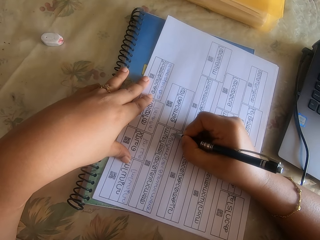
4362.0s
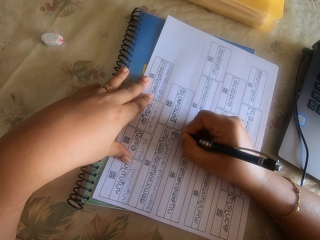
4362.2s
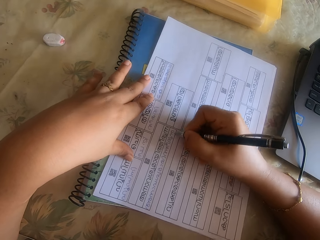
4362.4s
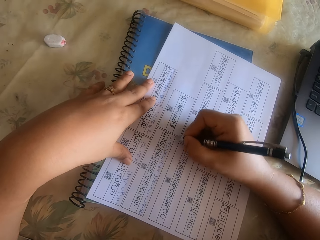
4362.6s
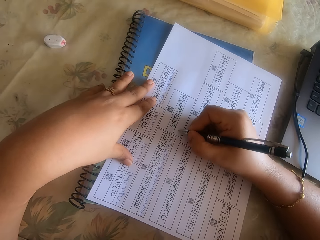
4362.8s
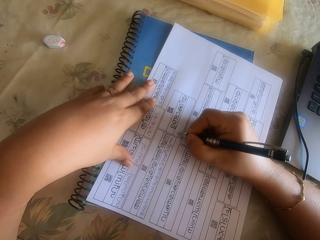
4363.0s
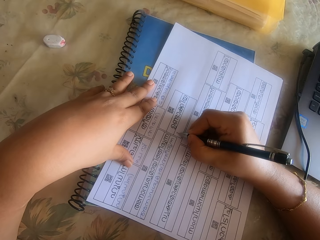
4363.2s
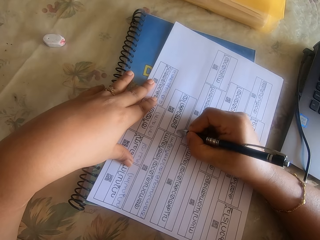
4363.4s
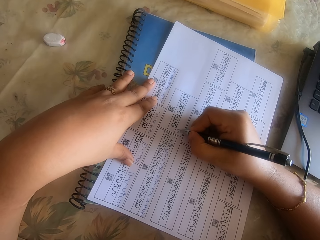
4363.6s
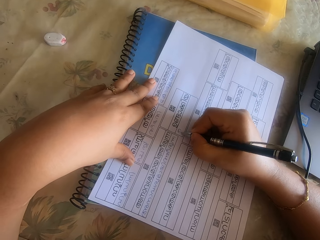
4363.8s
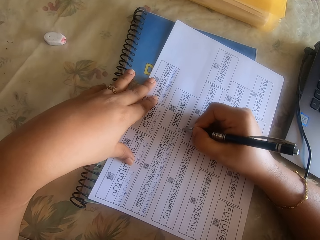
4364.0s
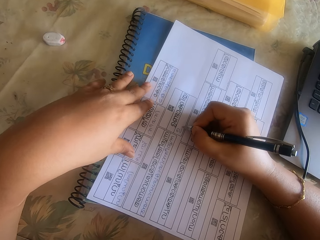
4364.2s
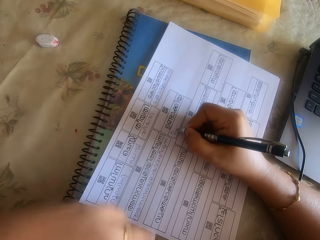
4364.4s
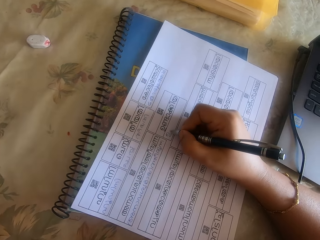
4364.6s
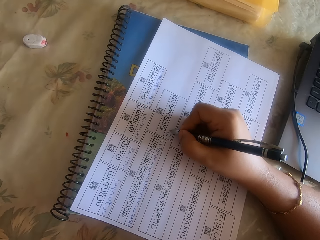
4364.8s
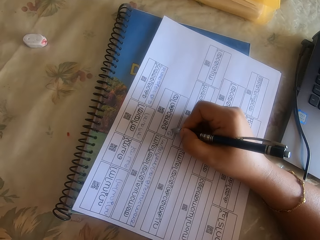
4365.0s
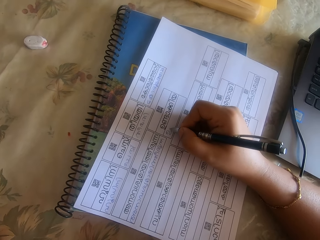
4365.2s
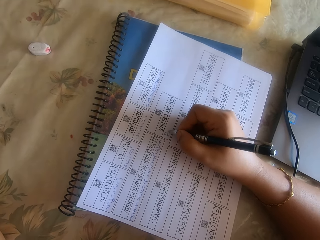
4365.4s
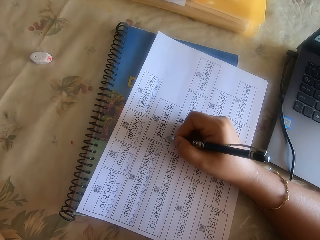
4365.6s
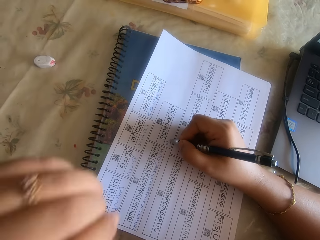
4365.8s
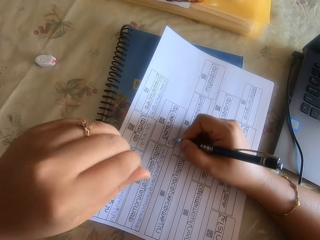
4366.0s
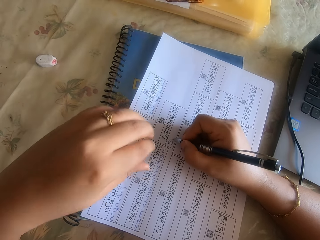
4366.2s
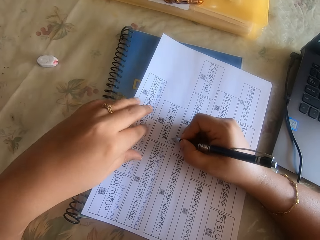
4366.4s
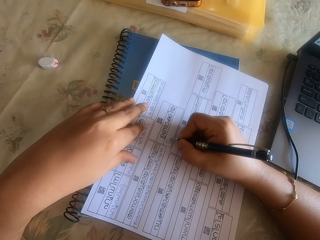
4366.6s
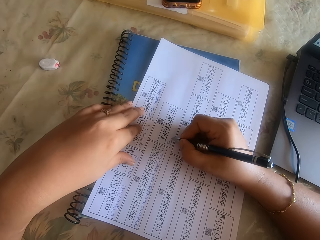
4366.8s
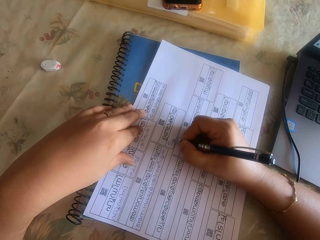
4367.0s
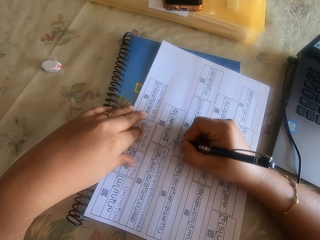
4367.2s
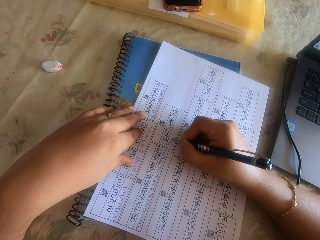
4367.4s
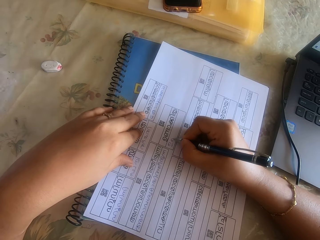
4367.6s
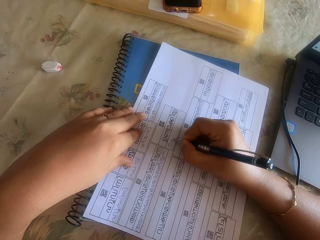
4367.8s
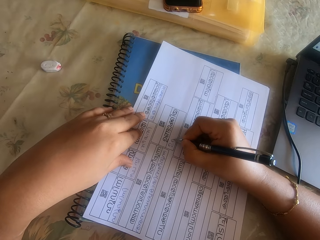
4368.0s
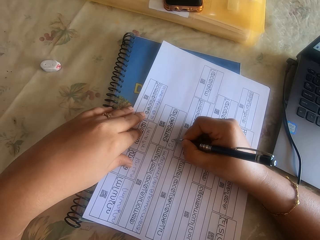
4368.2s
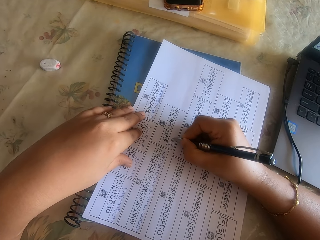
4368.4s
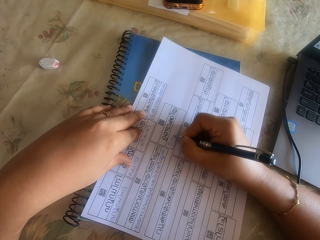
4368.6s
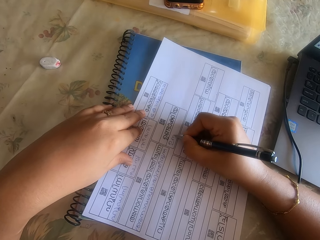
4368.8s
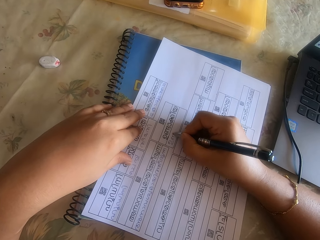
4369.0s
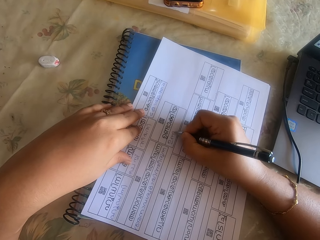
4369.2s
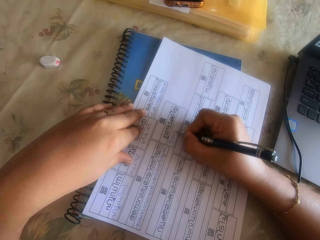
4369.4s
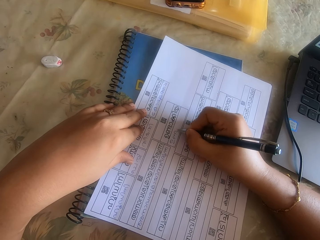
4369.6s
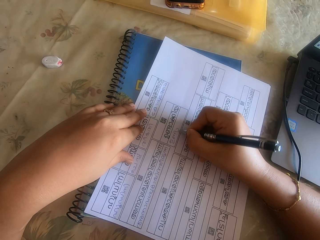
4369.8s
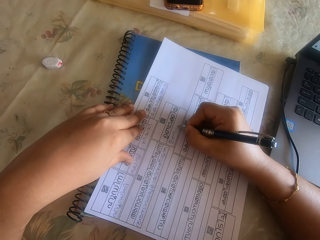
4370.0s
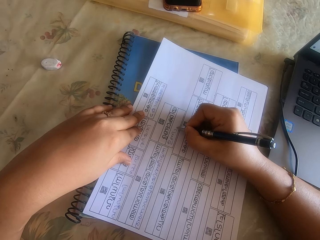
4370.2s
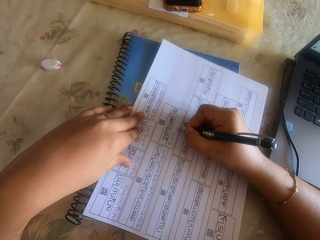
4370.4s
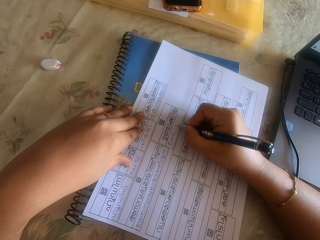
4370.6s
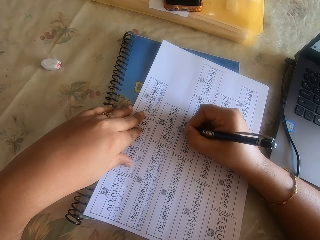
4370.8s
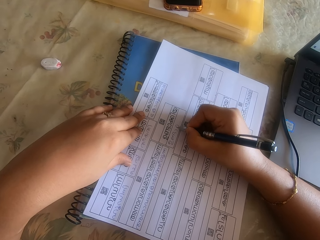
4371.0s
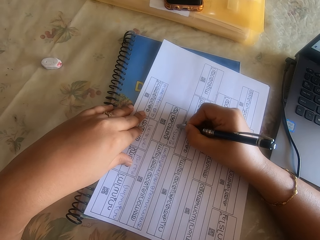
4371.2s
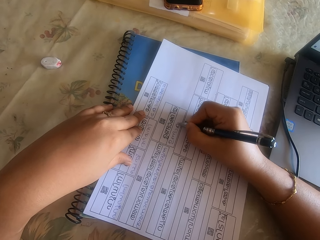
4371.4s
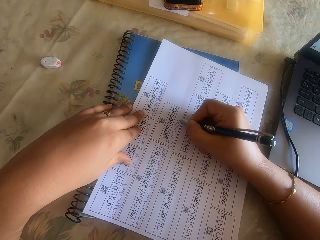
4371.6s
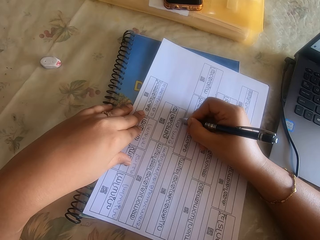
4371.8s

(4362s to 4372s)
The camera wearer raises her left hand from the paper to her face. She places her left hand on the papers on the book on the desk.

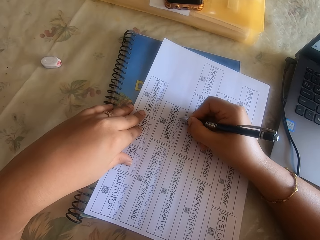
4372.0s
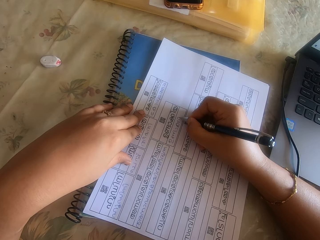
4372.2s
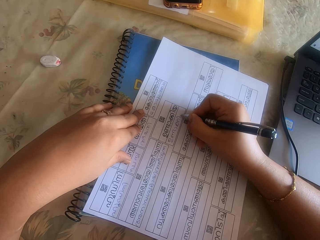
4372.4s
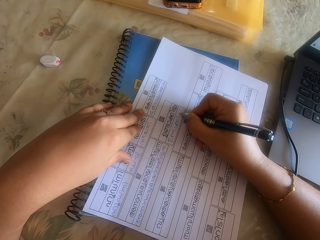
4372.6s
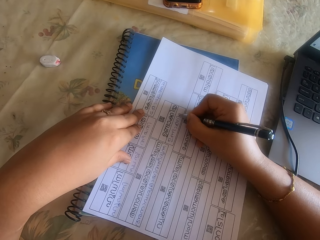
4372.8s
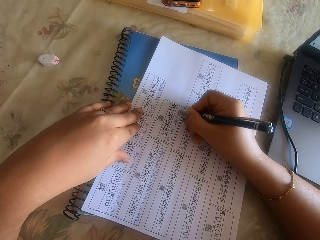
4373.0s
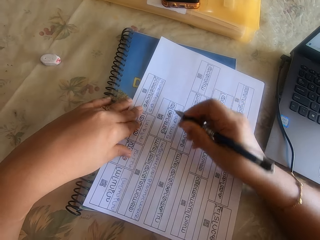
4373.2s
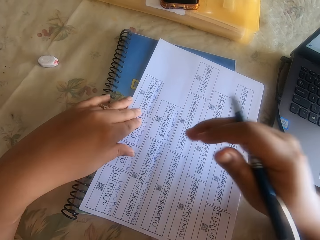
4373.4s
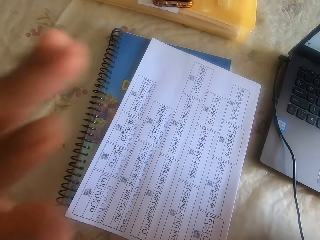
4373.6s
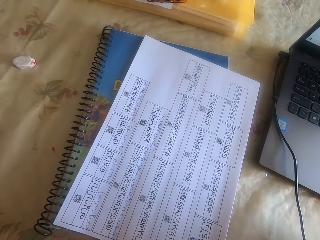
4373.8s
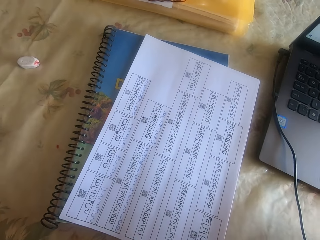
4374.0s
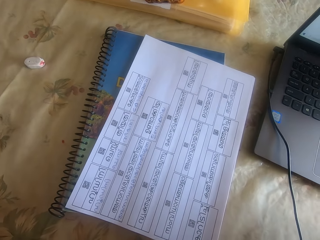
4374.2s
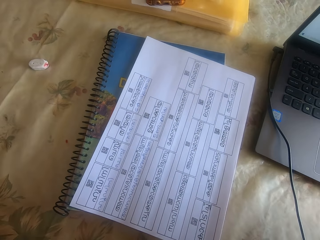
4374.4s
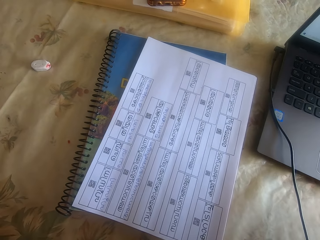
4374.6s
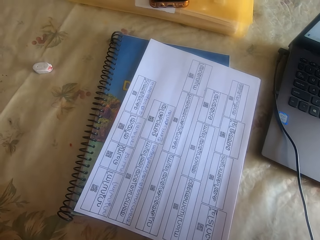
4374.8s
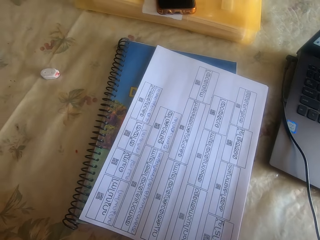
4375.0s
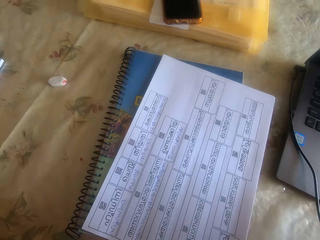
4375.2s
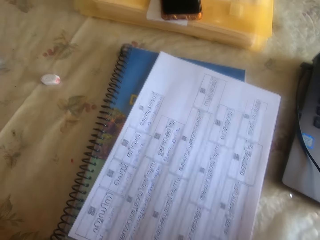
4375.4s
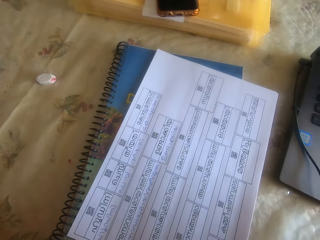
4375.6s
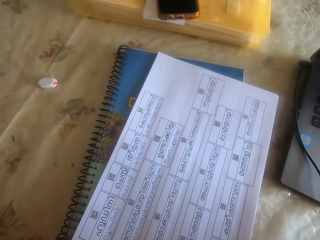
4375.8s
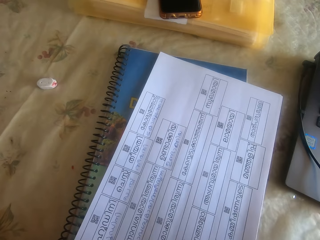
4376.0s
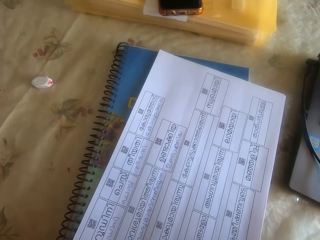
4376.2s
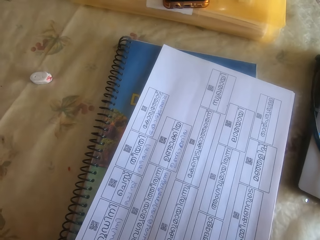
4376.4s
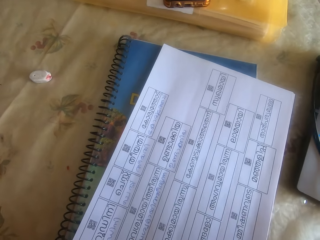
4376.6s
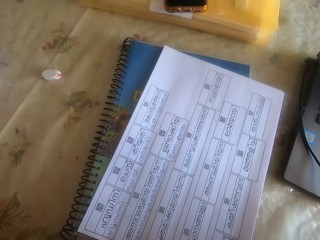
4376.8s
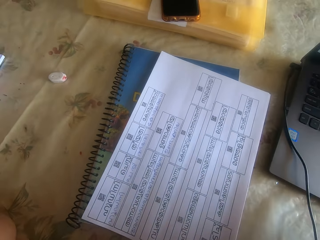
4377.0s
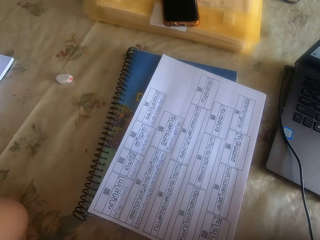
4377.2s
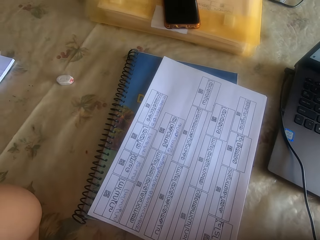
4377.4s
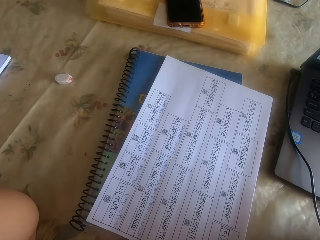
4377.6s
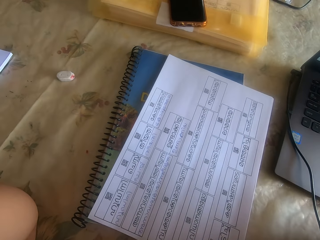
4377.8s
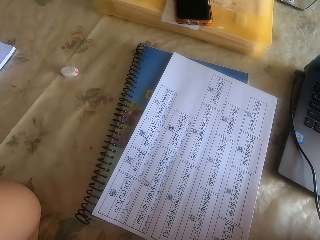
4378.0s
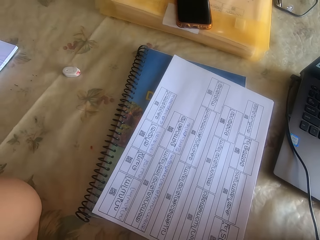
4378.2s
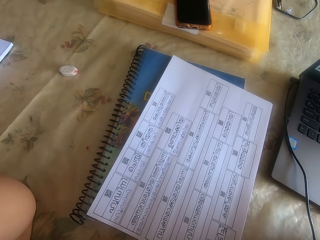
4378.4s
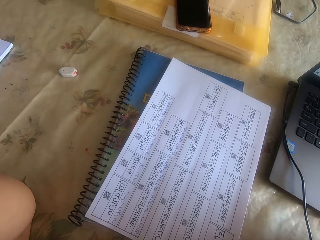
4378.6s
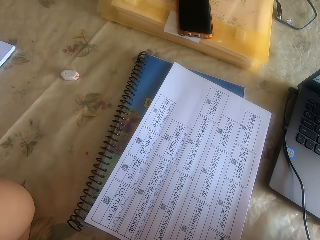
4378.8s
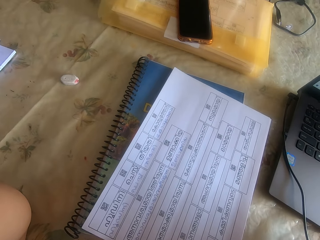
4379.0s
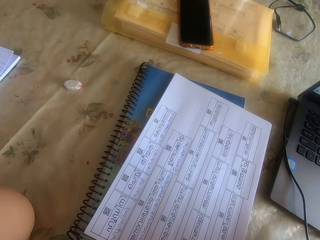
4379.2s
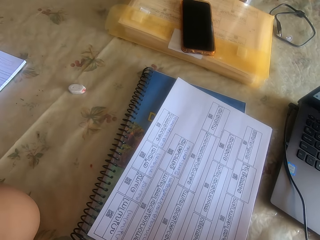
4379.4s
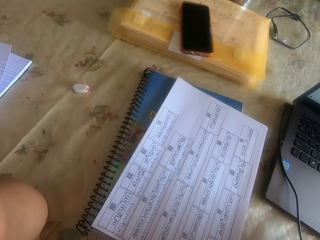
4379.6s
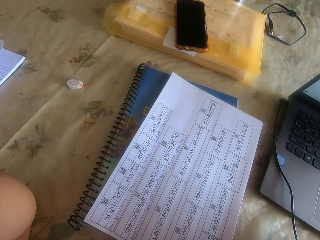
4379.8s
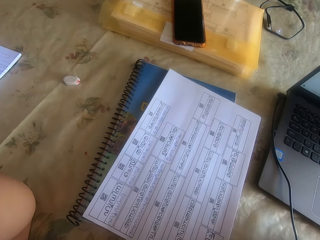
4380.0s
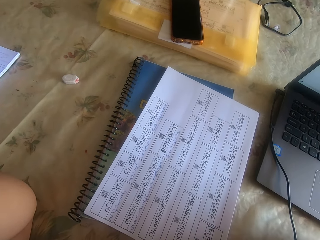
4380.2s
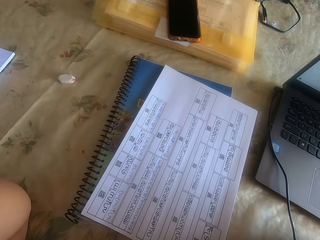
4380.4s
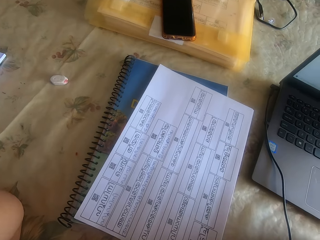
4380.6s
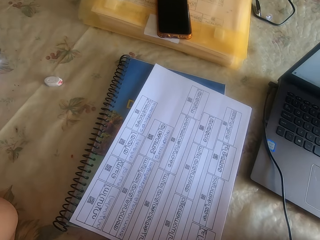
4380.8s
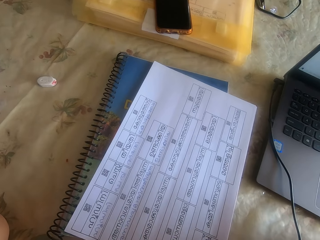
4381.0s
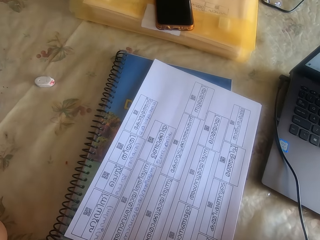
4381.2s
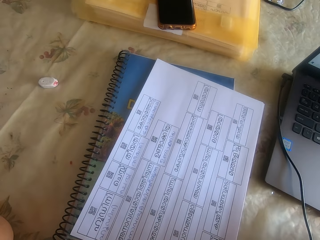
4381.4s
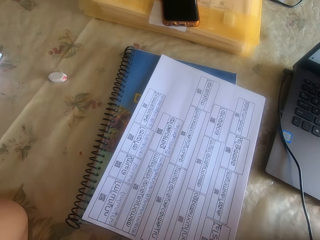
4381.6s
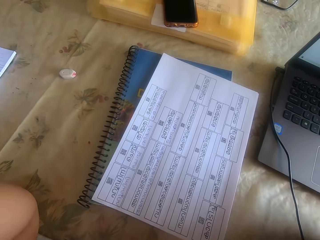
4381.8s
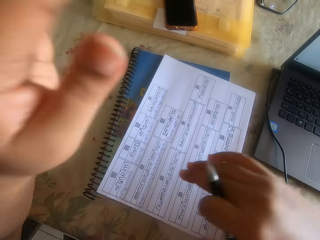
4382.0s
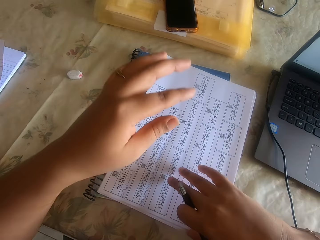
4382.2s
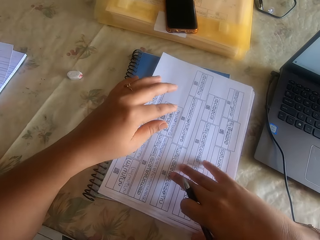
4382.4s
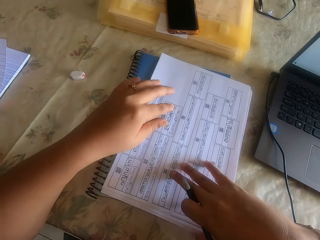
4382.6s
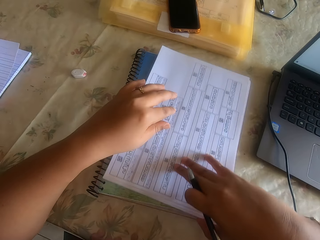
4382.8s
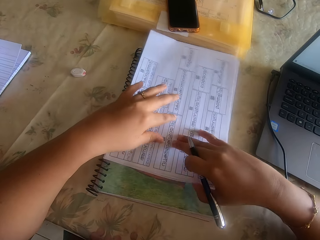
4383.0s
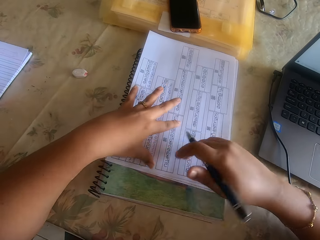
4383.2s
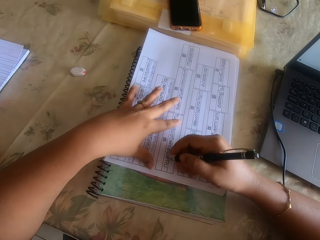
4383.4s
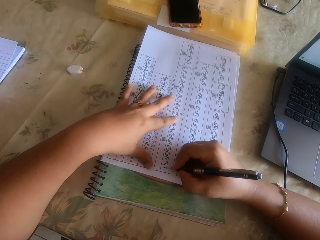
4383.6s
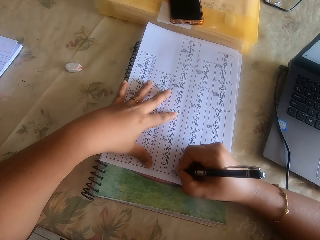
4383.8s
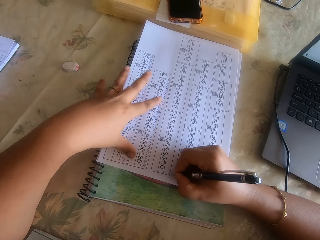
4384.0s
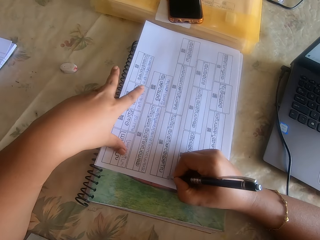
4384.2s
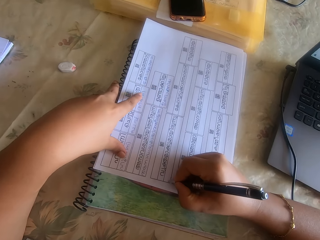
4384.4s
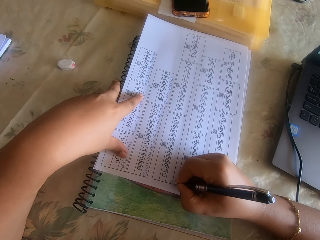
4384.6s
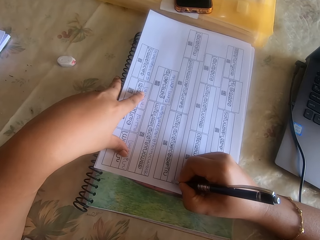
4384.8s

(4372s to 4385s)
The camera wearer raises both hands to her face. She looks around. She lowers both hands from her face to the papers on the book on the desk. She adjusts the papers on the book on the desk with her right hand. She touches the paper. She writes on the paper under her left hand on the desk with the pen in her right hand.
